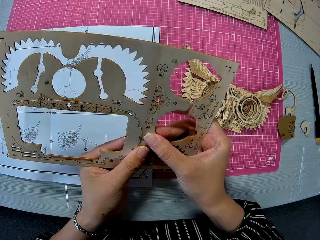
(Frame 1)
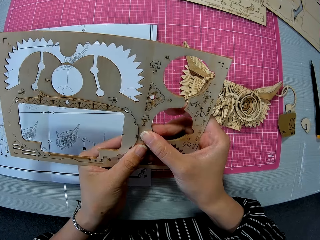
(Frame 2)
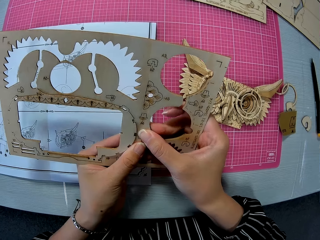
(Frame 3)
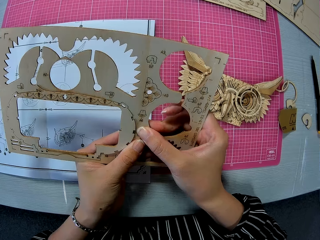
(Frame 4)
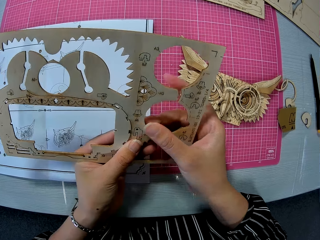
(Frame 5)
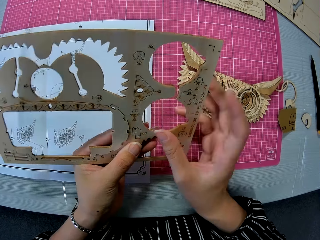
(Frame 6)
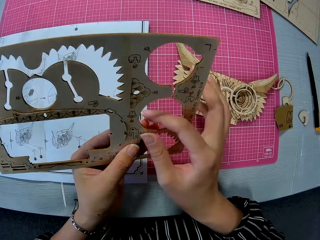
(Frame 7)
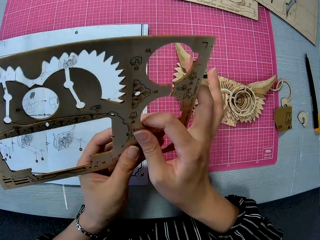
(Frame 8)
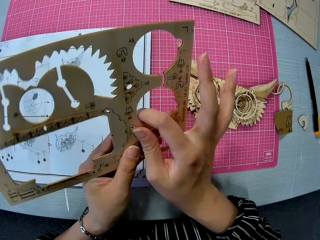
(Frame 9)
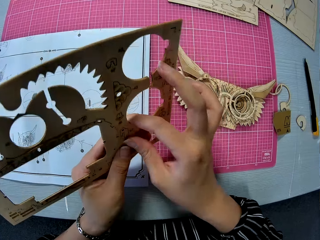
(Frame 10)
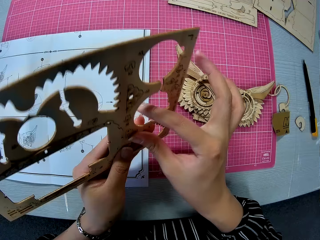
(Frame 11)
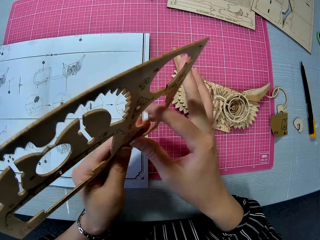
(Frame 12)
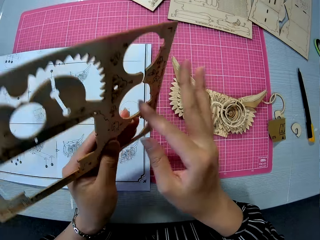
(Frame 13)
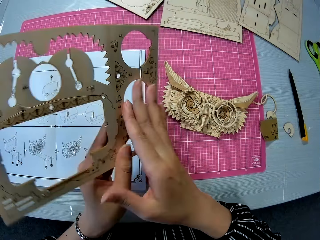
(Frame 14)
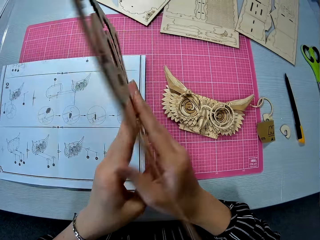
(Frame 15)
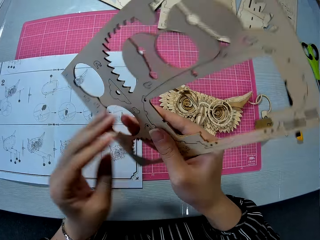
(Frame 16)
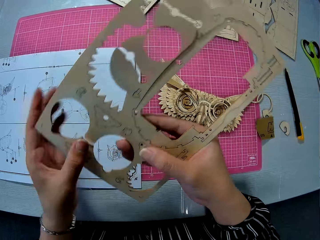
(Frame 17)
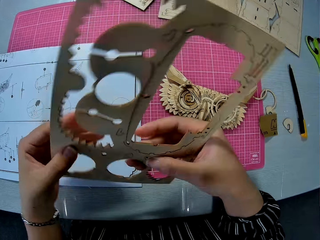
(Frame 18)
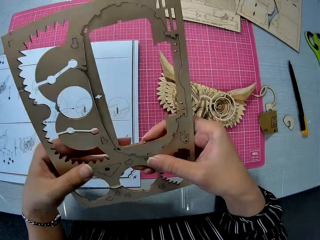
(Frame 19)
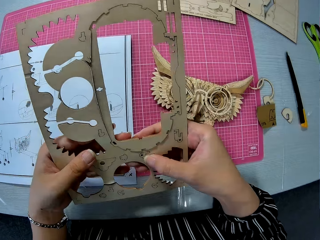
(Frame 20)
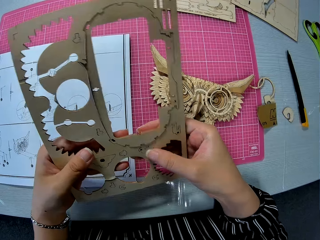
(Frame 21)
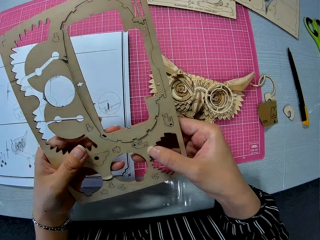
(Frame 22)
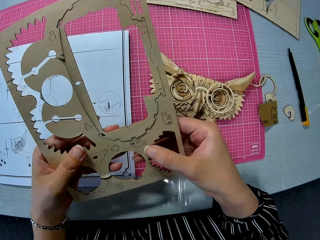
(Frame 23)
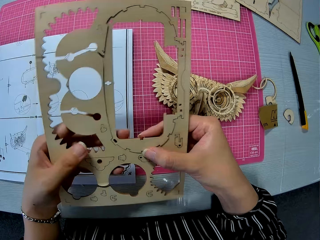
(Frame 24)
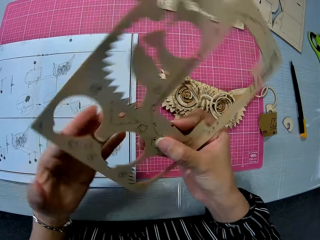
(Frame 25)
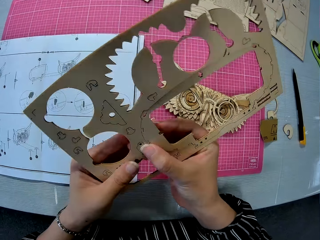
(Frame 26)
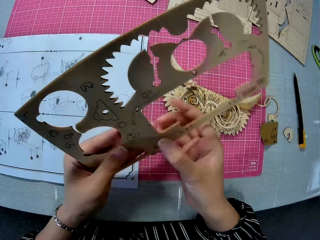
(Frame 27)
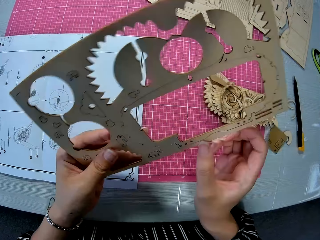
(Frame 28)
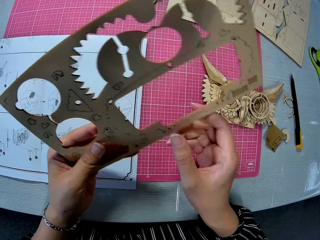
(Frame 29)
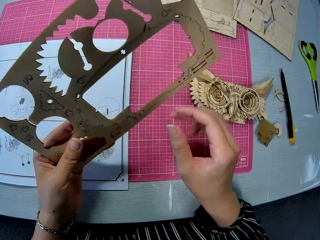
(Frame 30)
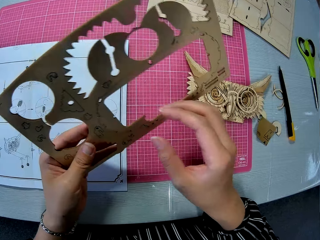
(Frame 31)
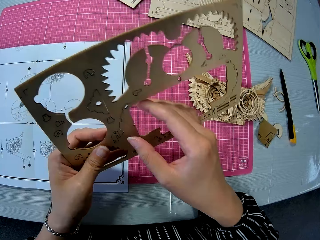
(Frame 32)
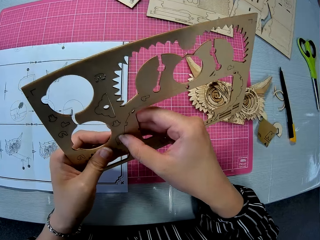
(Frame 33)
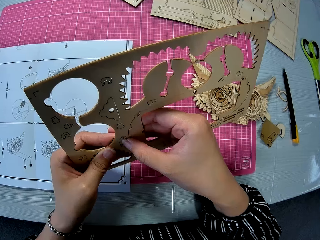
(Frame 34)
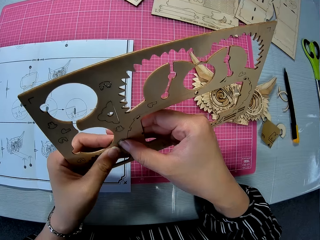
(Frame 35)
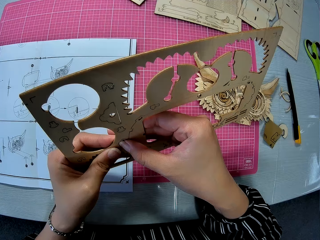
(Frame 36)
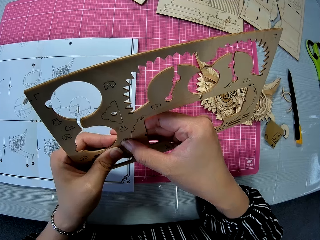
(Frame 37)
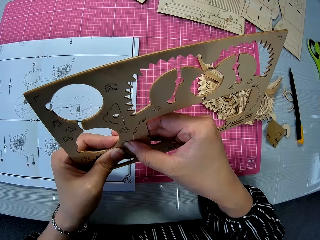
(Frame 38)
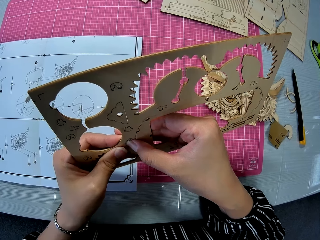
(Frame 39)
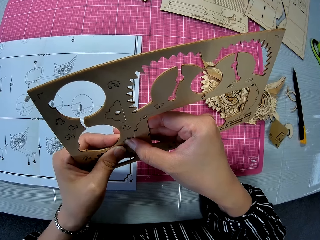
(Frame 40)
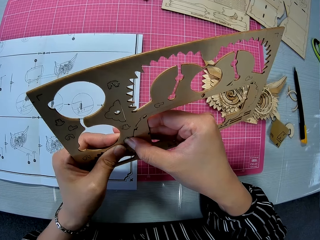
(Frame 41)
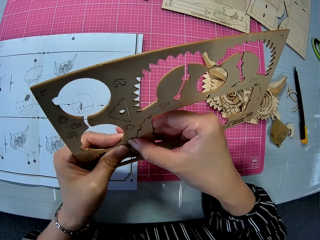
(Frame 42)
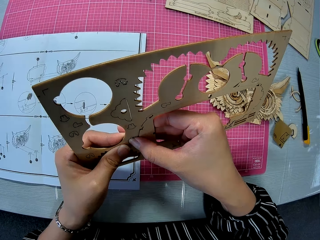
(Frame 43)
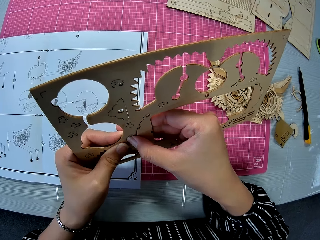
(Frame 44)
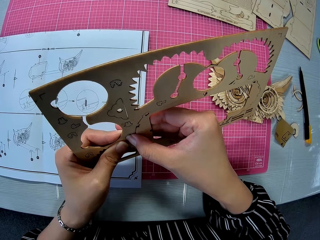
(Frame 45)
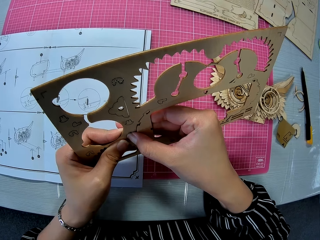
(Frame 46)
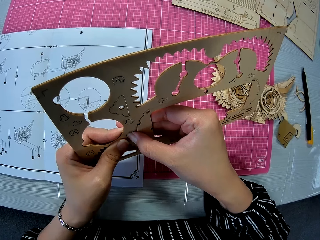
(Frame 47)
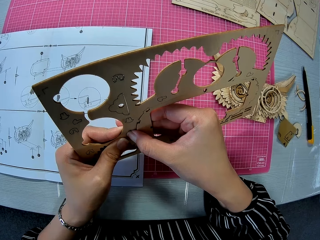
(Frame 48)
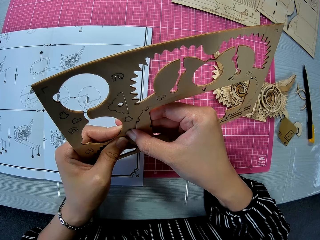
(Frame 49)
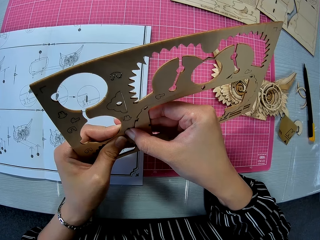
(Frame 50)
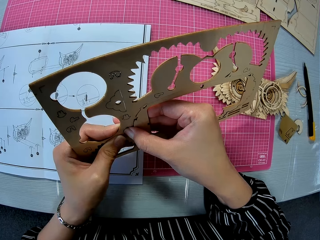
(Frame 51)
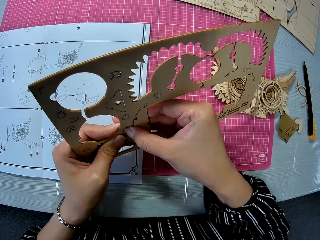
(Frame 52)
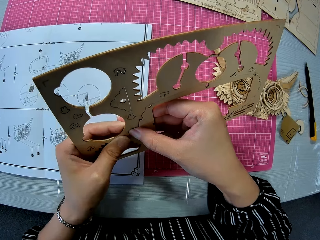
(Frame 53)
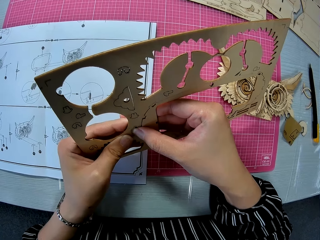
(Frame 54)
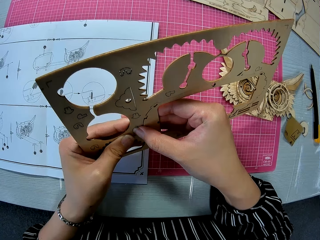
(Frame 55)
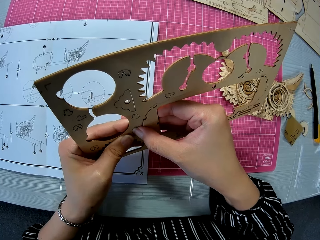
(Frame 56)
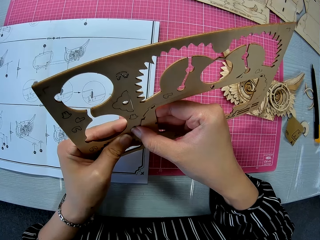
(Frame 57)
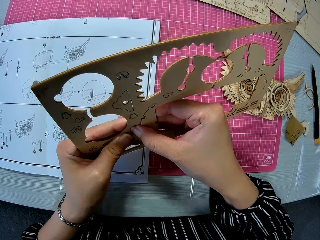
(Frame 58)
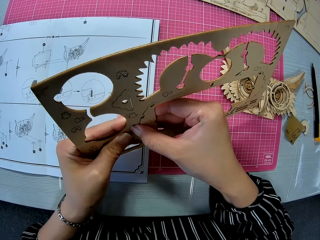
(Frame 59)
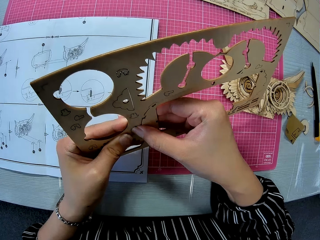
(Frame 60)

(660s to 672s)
The camera wearer flips the pre-cut wood model kit. They try to pop out a piece of wood.

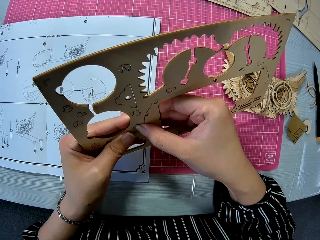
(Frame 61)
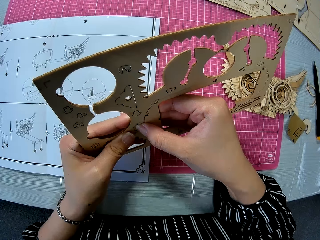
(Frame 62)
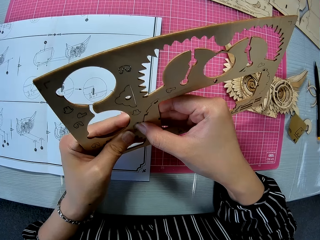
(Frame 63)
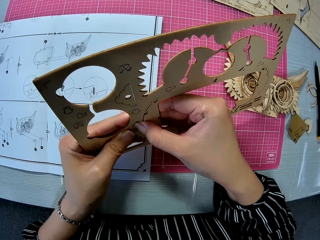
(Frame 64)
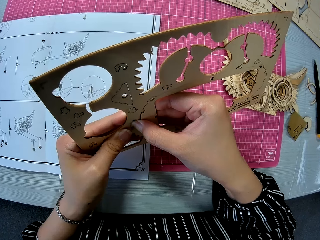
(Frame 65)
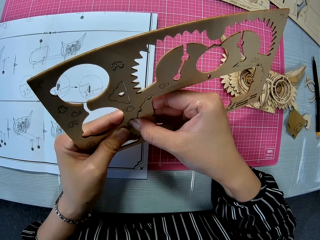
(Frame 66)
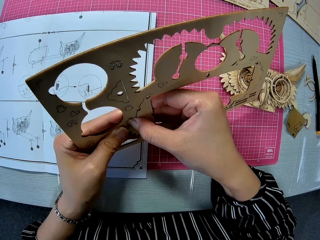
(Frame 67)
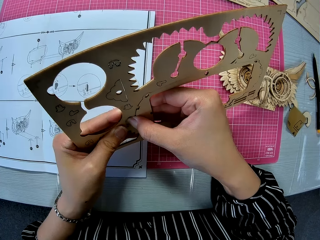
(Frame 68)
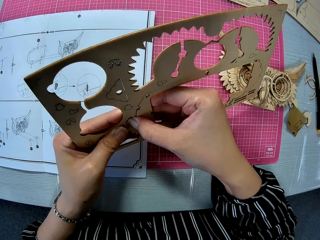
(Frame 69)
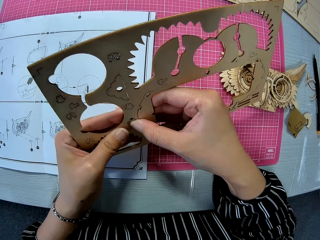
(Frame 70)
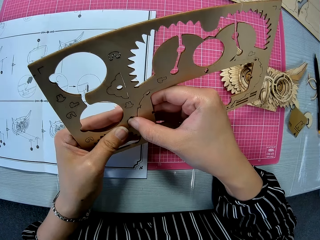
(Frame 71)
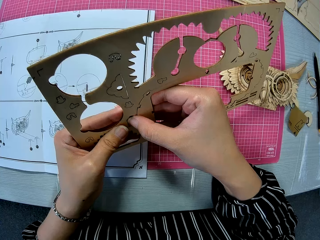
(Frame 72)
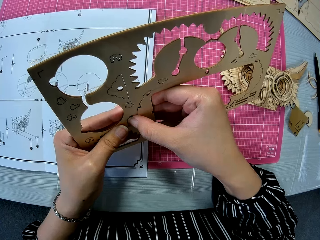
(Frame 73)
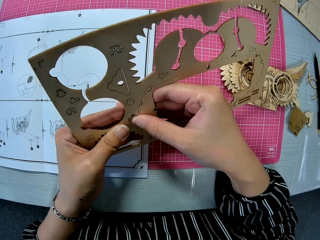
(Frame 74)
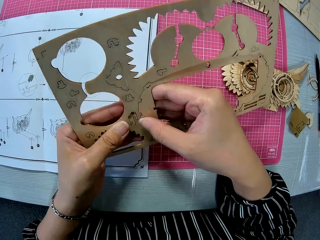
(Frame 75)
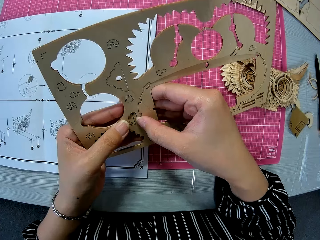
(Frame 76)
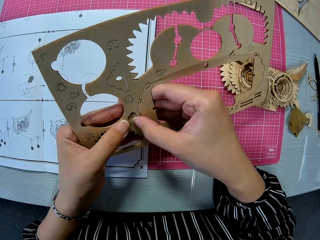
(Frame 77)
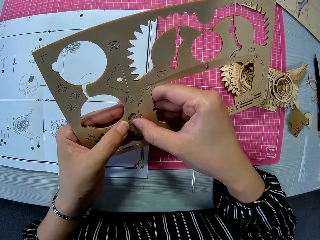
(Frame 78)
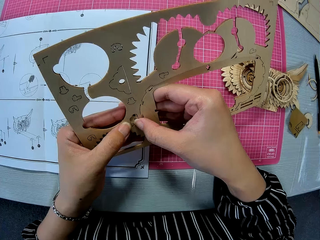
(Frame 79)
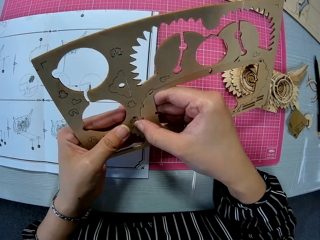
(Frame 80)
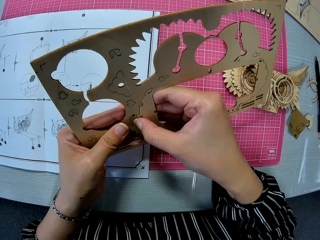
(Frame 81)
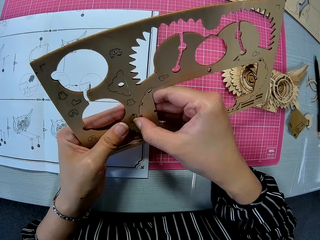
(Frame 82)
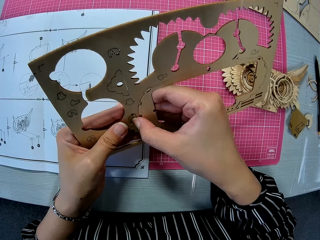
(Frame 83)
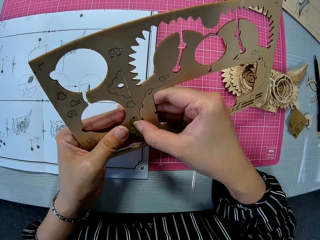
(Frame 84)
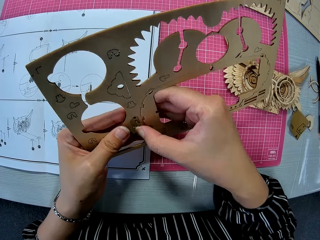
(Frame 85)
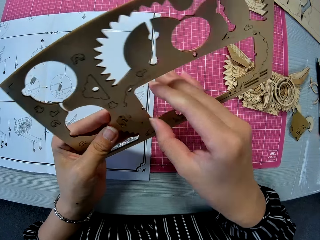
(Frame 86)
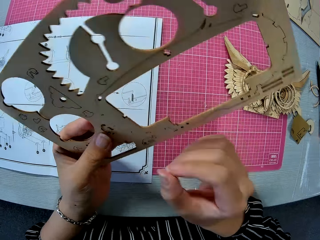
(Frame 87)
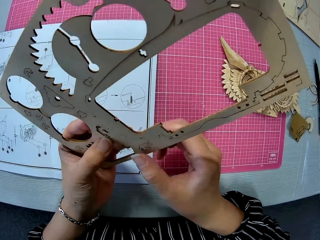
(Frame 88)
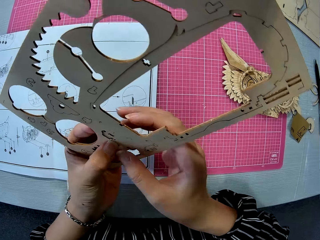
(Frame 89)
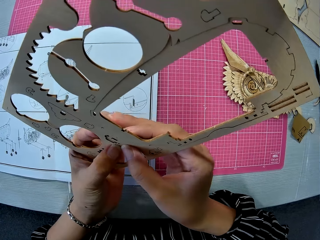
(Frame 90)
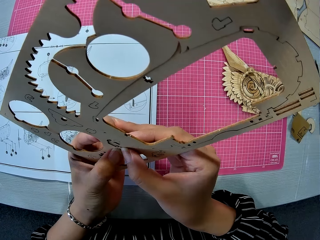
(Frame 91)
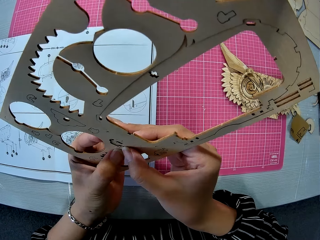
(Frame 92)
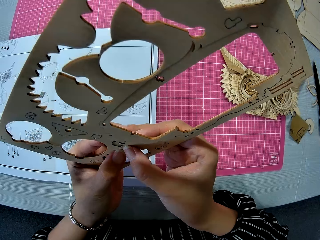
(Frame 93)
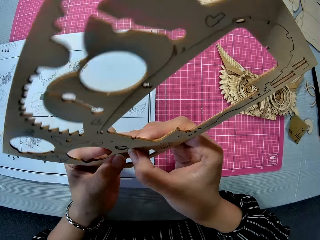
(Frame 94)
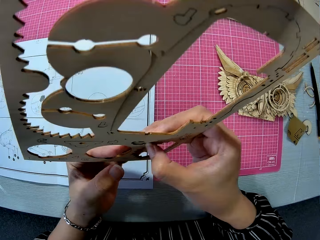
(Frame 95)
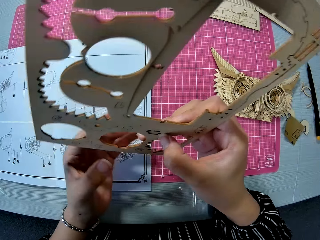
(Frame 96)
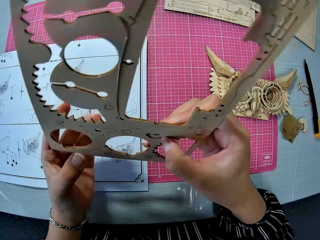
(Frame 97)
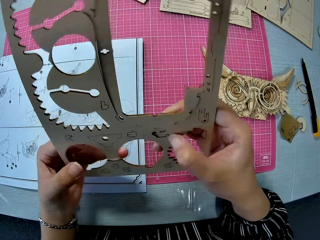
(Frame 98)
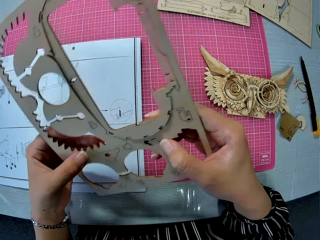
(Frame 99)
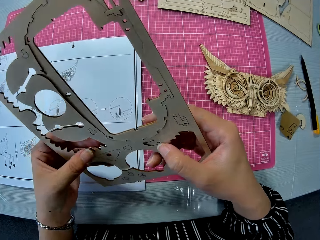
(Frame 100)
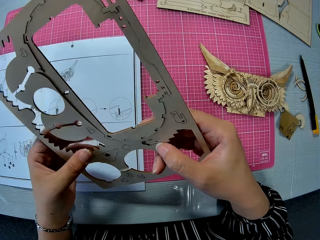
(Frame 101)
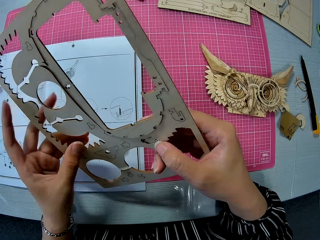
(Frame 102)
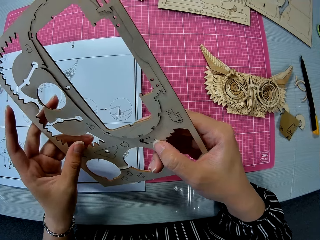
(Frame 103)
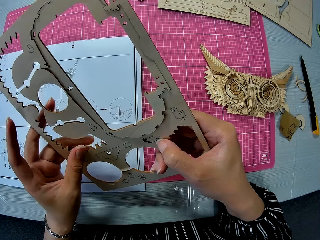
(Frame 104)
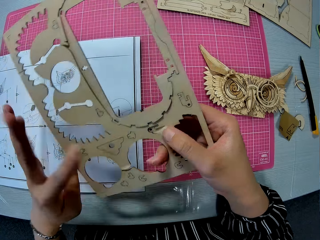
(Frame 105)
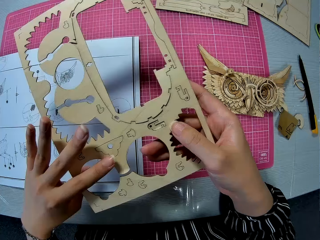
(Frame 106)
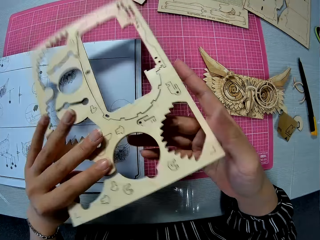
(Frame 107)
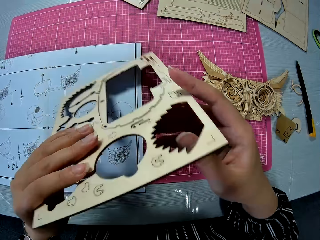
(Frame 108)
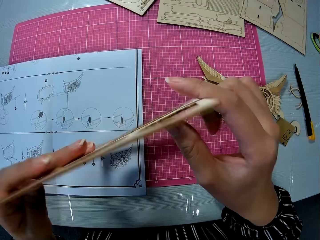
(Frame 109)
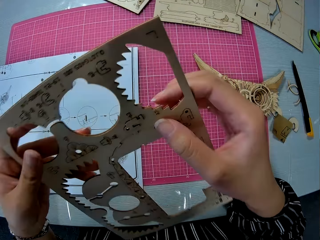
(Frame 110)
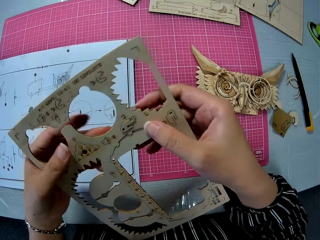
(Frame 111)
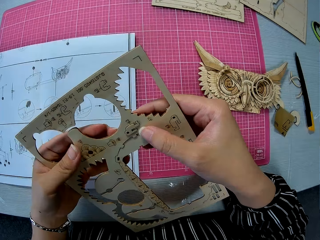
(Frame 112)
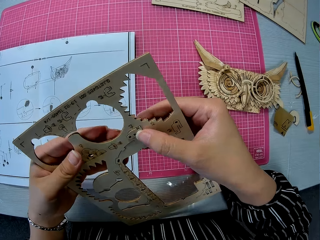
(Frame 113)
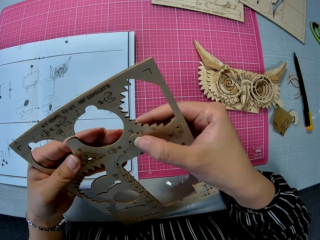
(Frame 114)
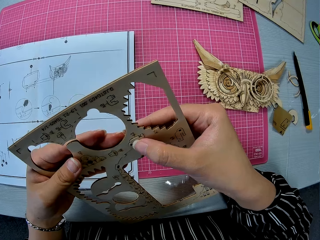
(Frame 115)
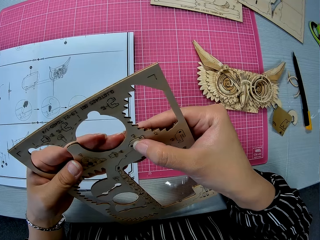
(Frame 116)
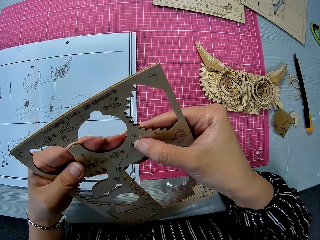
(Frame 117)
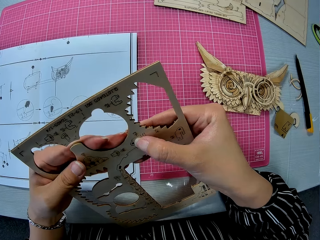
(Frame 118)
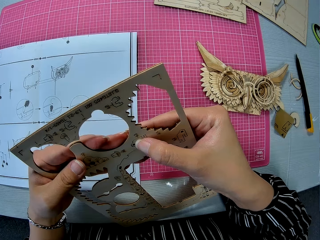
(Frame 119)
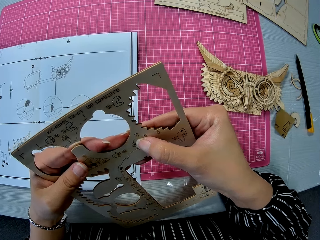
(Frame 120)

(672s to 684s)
The camera wearer flips the pre-cut wood model kit.
